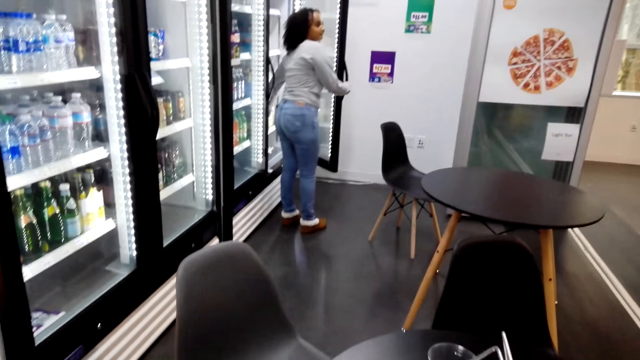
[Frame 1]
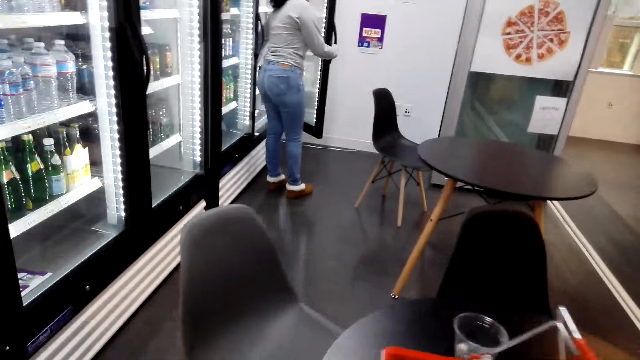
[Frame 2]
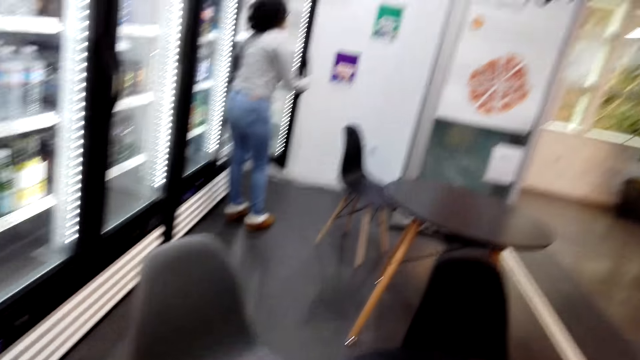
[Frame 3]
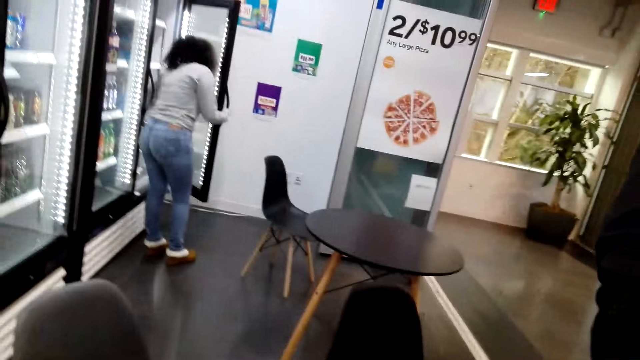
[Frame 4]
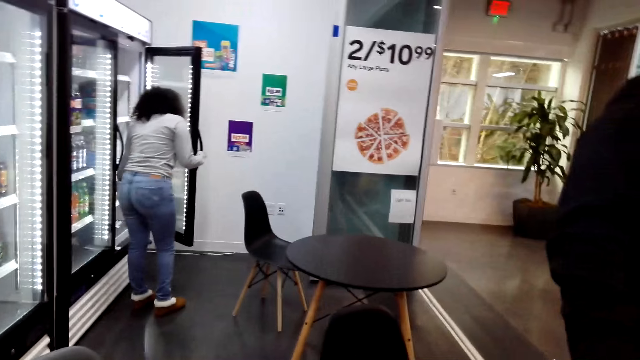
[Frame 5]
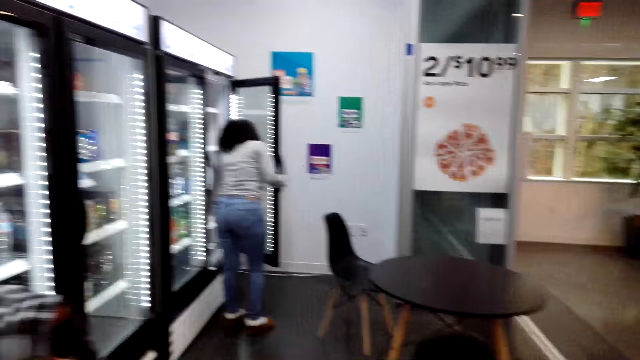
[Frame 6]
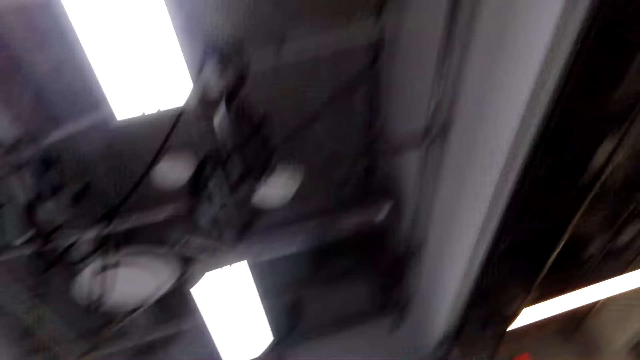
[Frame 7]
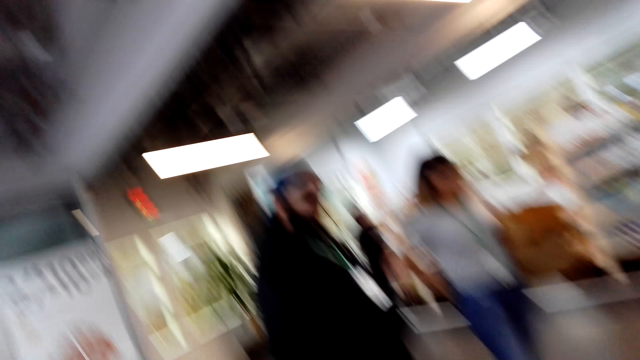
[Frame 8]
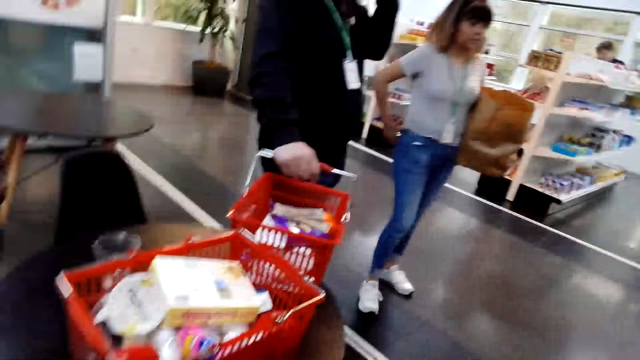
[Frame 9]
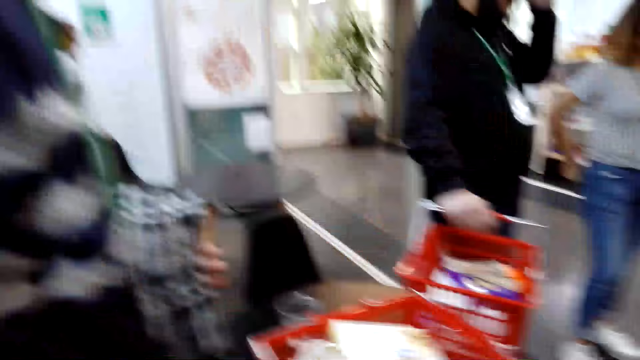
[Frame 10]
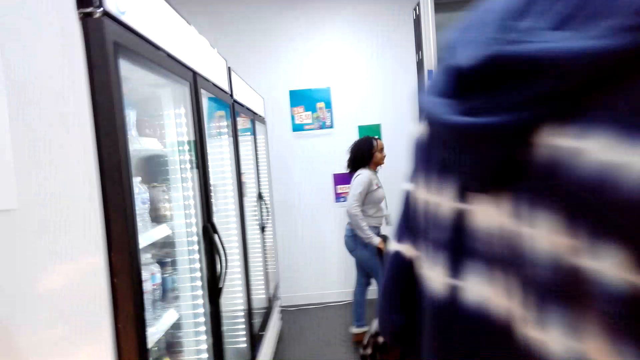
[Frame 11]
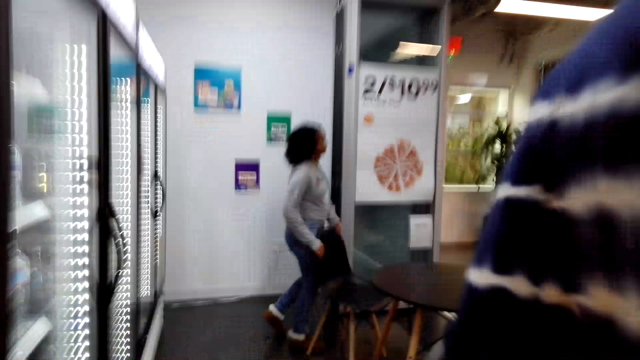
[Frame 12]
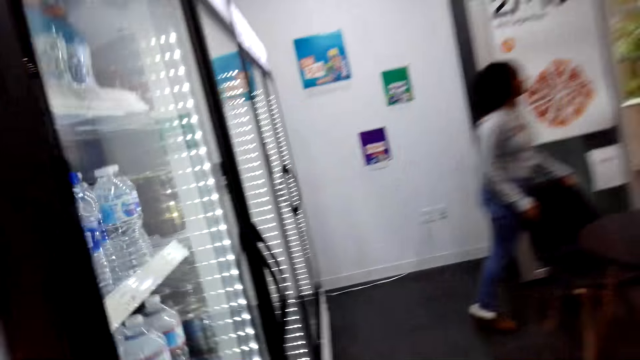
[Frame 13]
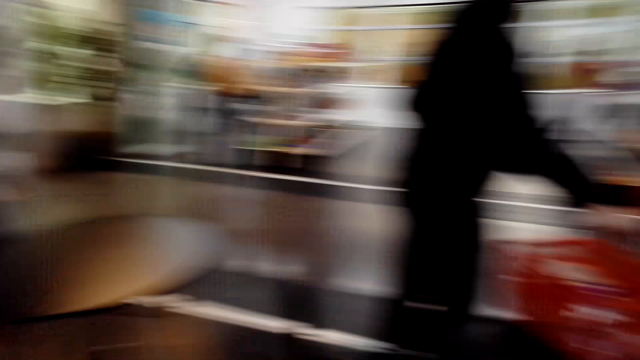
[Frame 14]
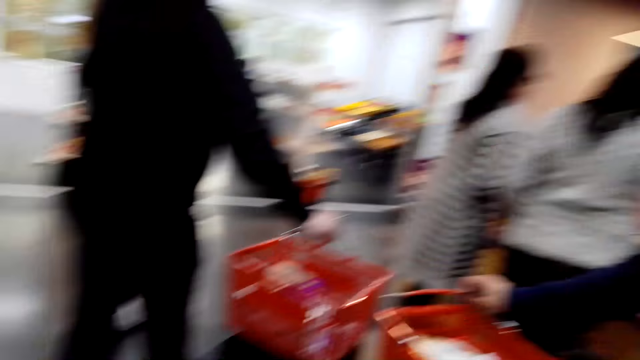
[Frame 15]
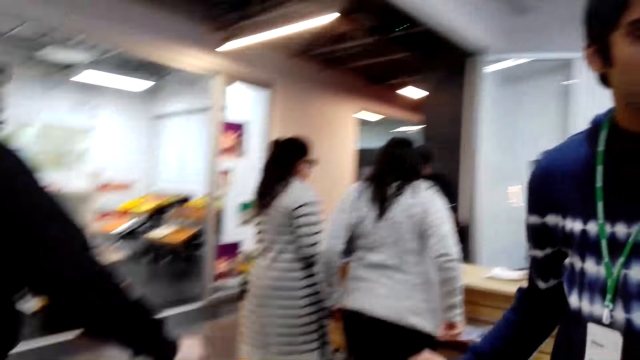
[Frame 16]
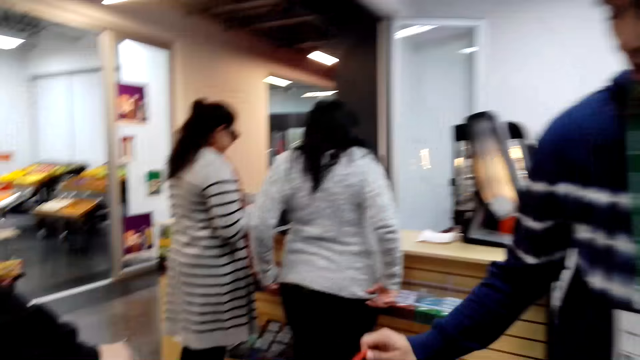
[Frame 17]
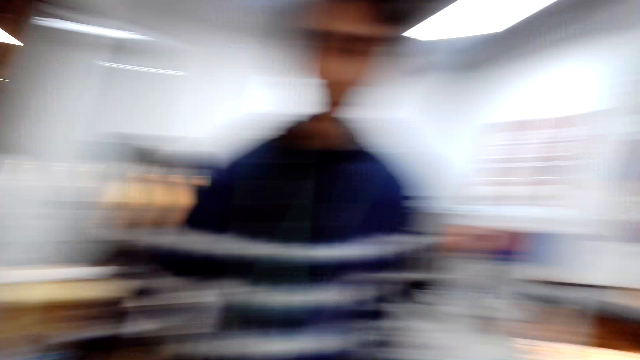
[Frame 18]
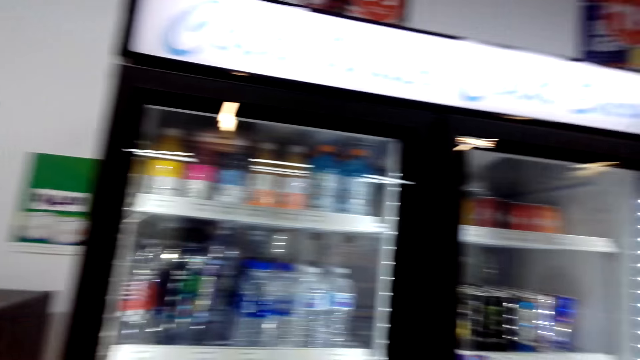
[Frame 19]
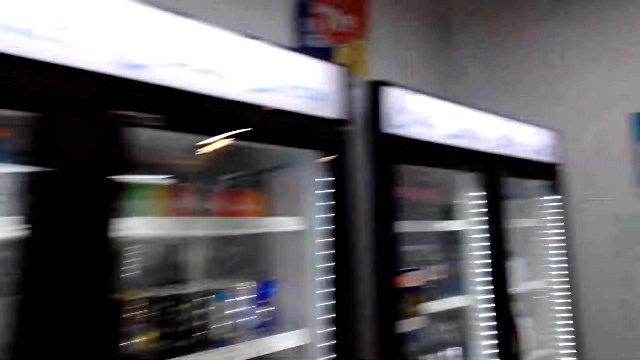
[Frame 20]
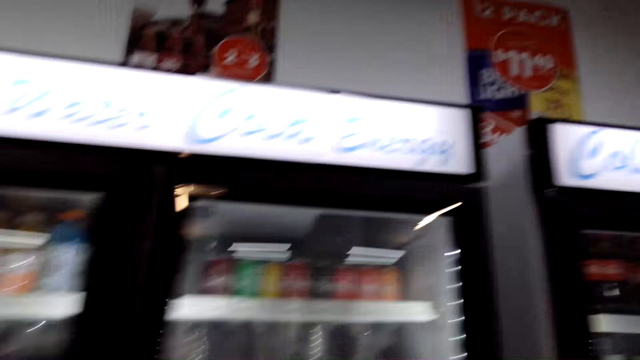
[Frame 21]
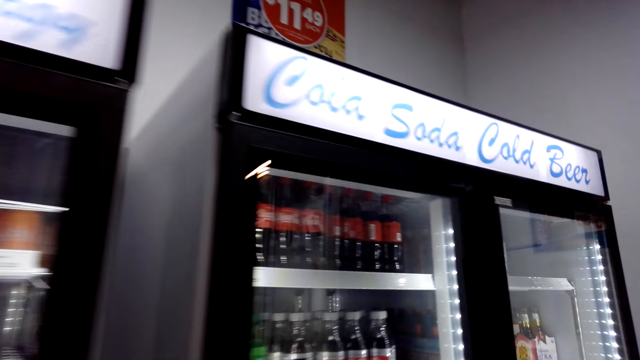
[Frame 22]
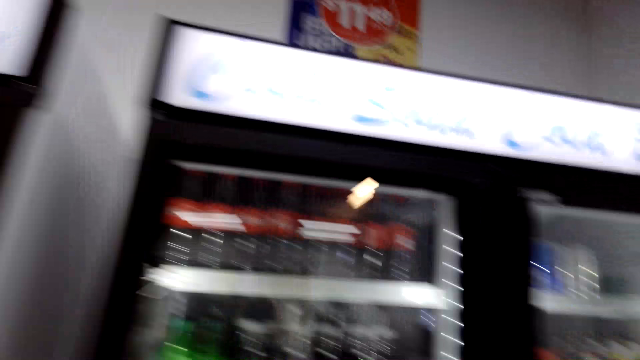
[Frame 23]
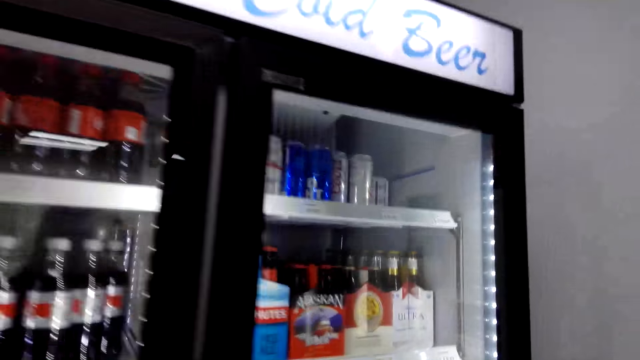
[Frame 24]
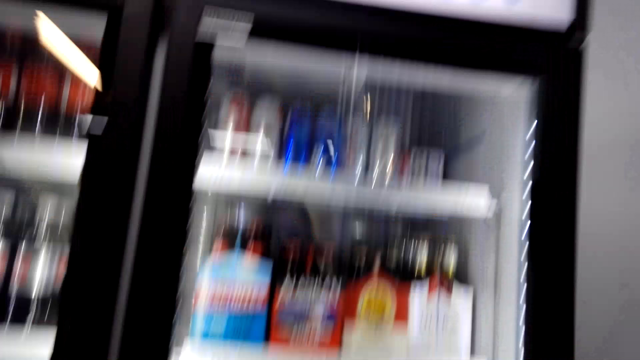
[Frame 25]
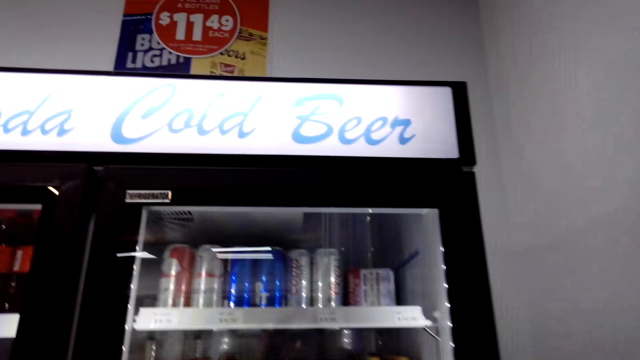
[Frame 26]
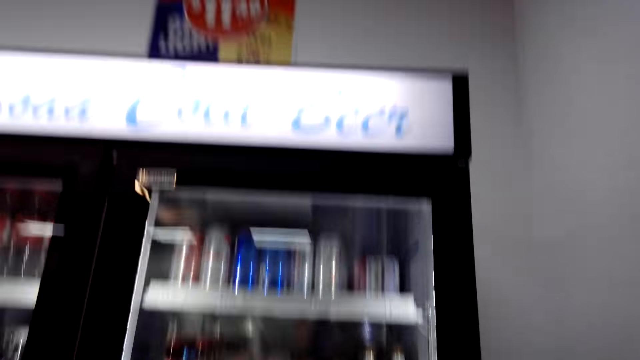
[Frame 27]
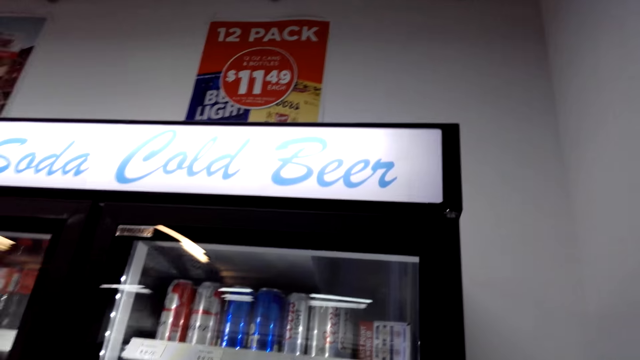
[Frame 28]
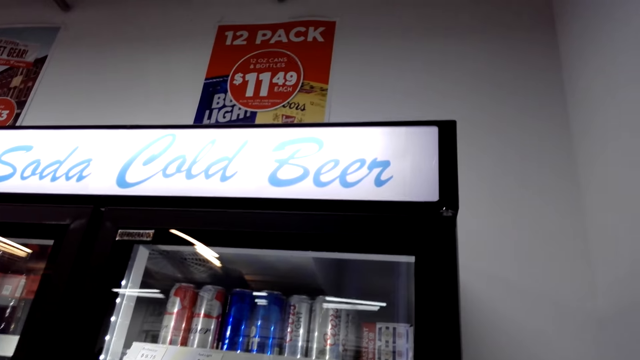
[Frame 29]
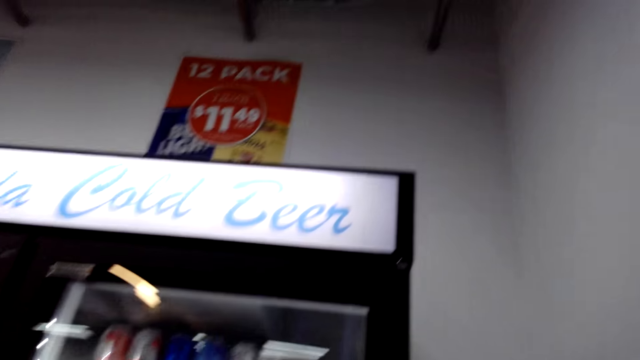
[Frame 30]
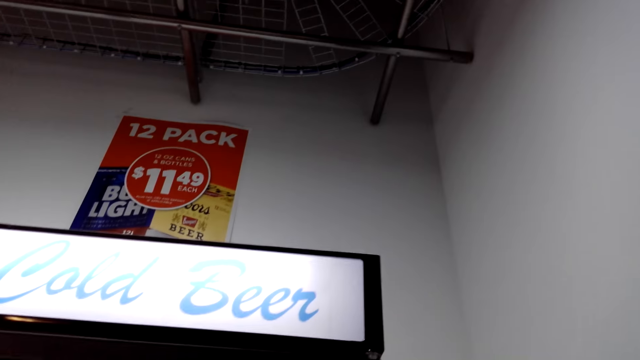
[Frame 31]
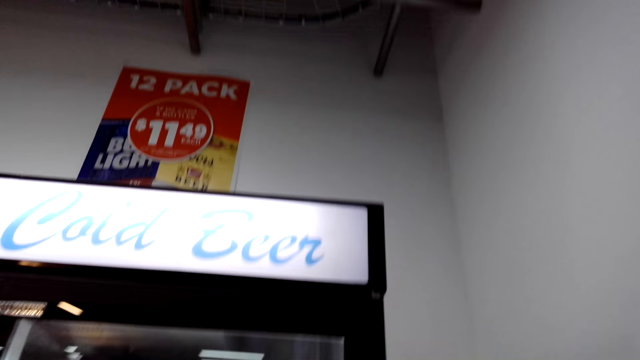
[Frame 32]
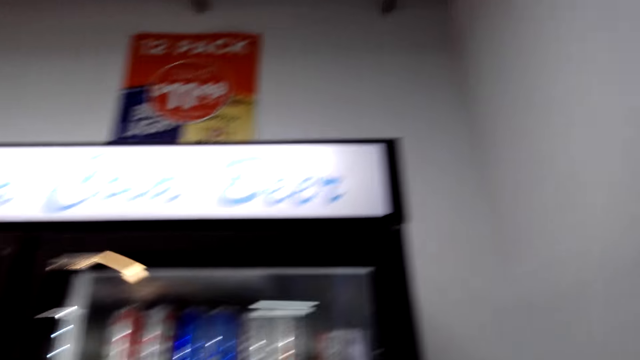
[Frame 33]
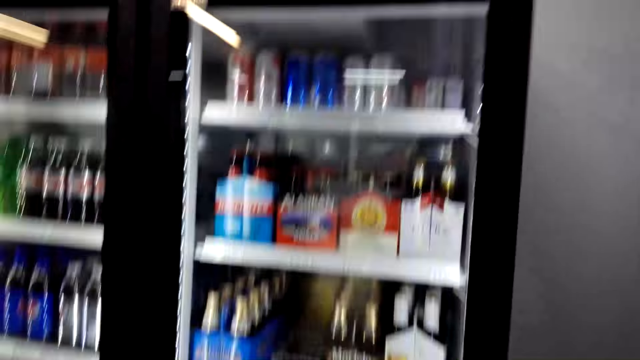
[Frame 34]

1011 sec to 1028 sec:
The camera wearer looks around. They look at the drinks.

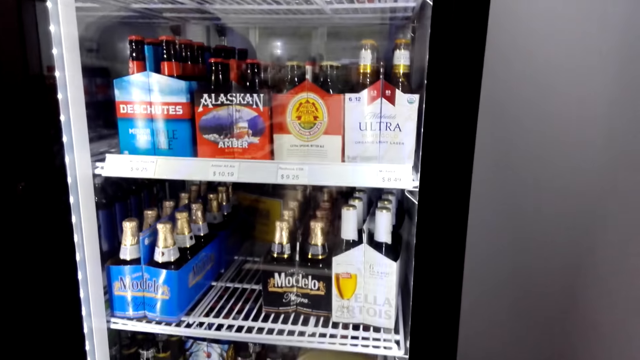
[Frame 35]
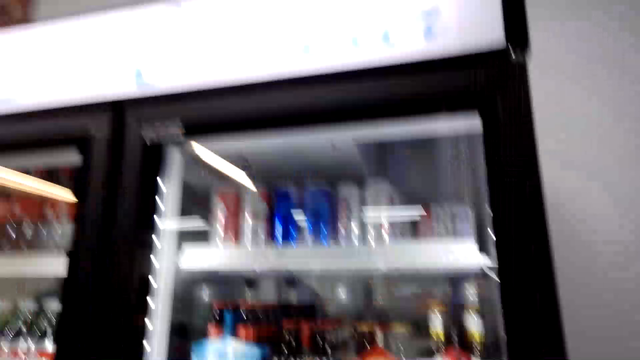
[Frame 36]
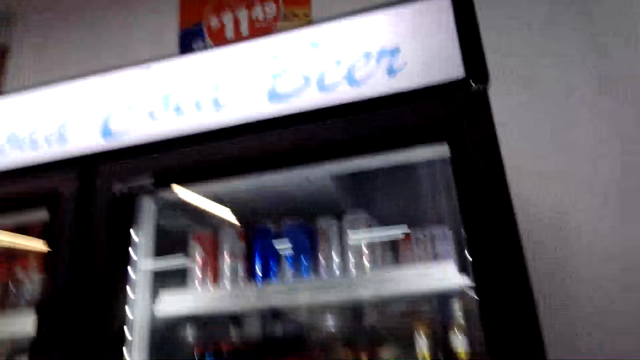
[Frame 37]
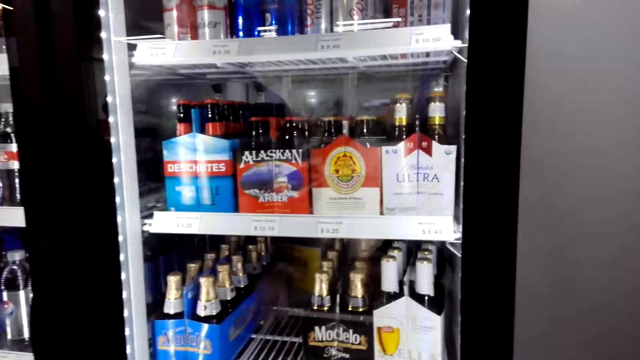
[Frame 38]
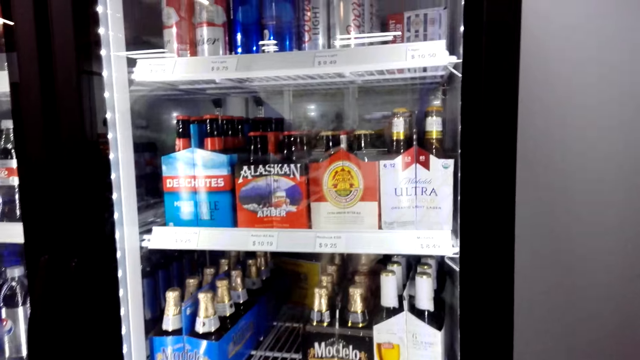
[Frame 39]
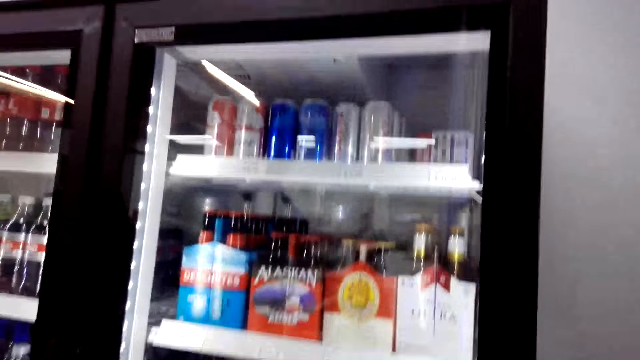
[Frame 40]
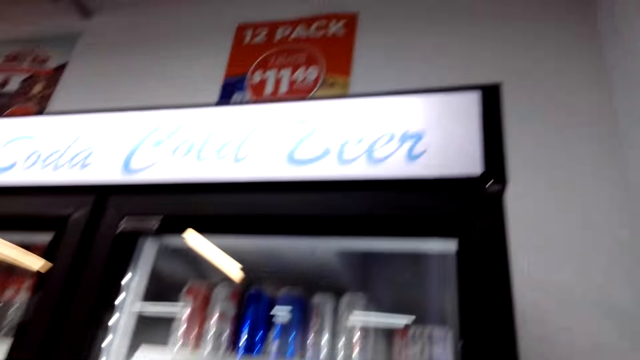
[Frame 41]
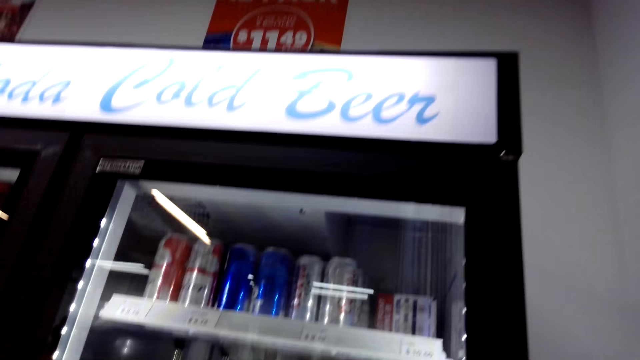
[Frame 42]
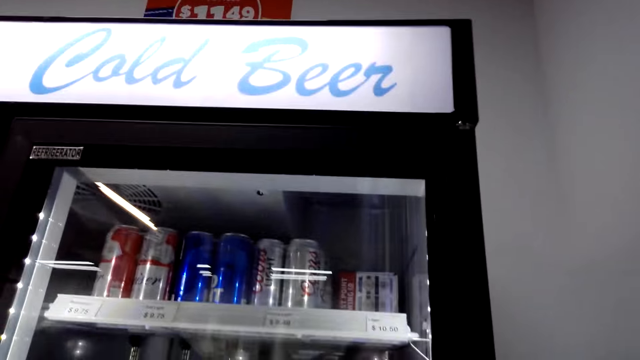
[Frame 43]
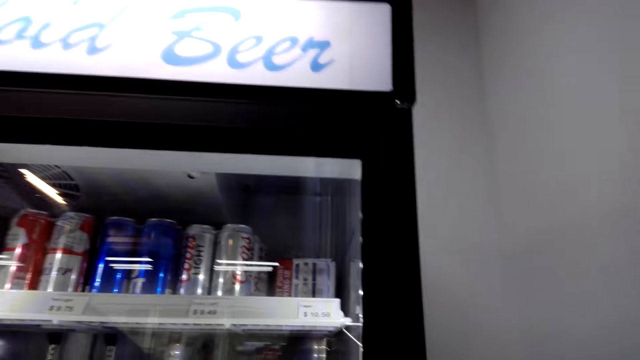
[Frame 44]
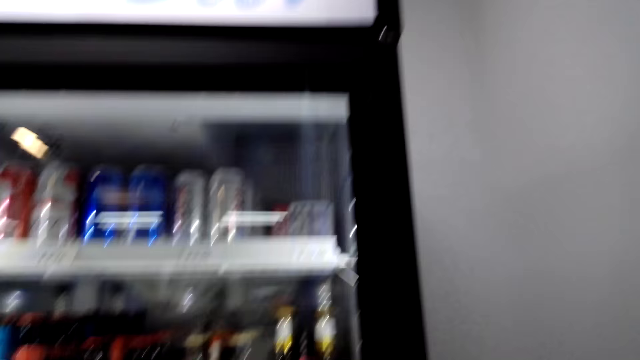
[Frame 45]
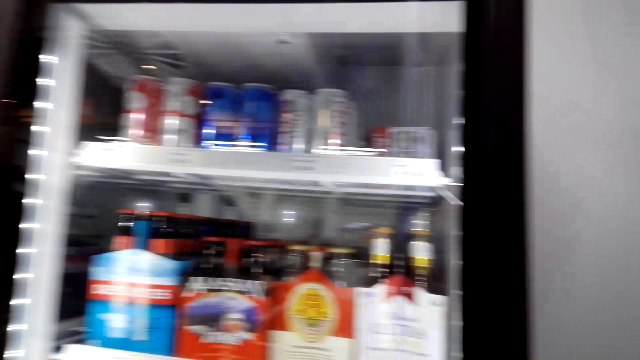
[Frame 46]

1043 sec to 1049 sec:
The camera wearer is looking on beers.
